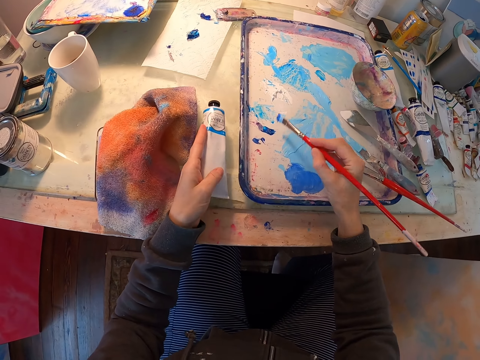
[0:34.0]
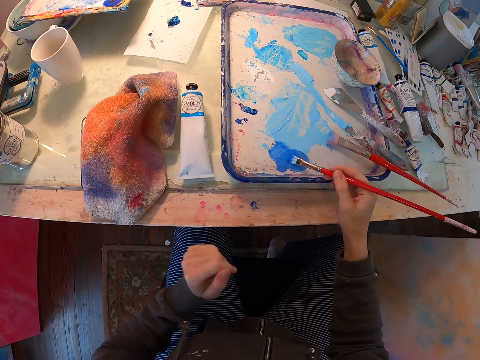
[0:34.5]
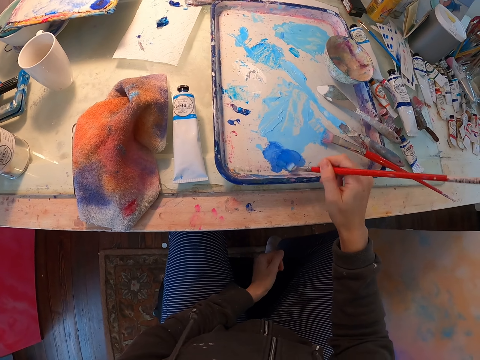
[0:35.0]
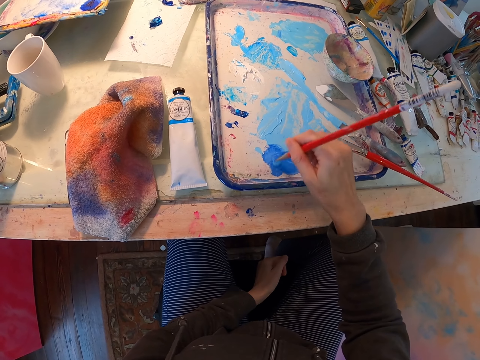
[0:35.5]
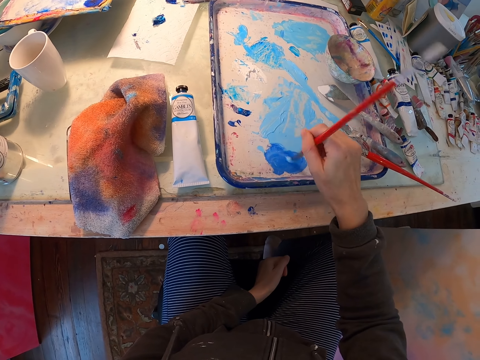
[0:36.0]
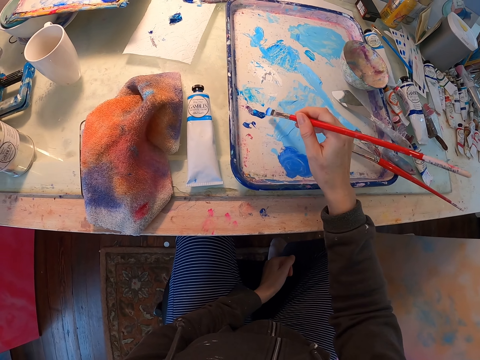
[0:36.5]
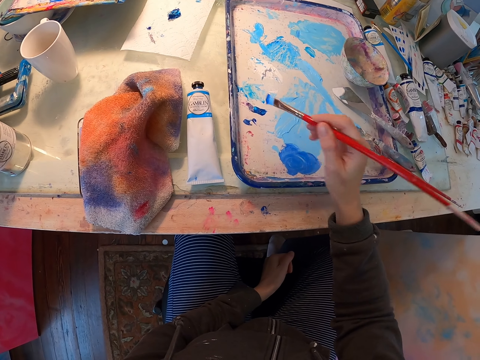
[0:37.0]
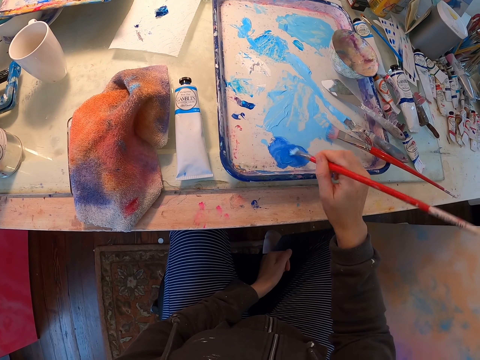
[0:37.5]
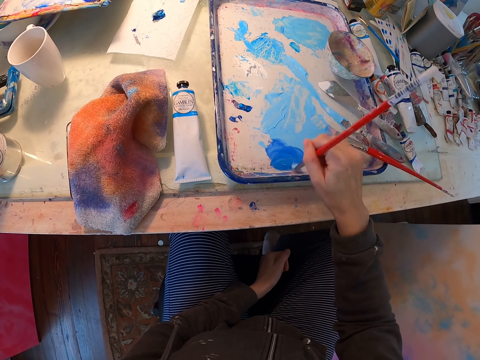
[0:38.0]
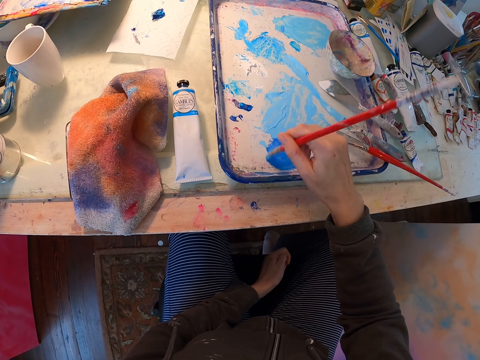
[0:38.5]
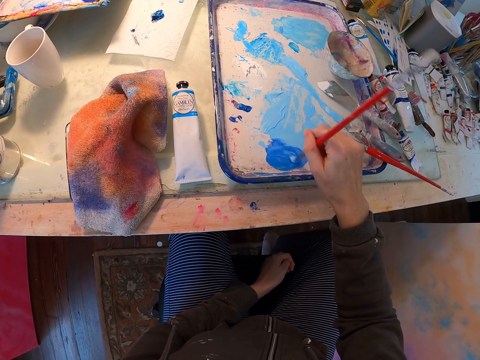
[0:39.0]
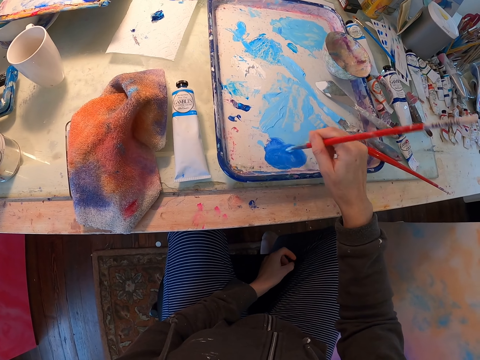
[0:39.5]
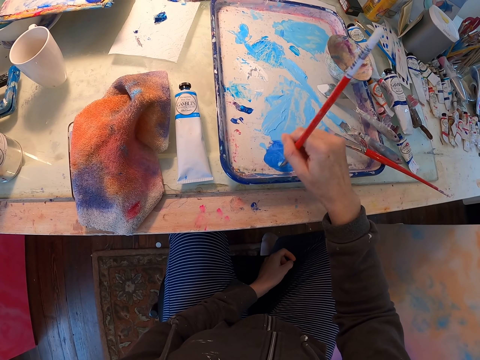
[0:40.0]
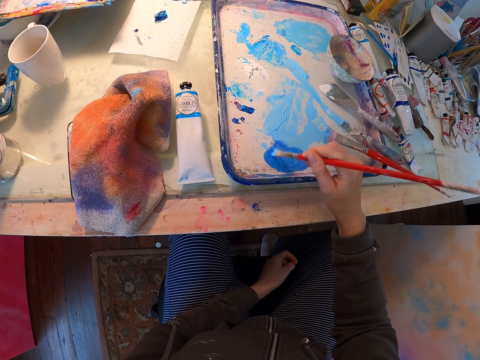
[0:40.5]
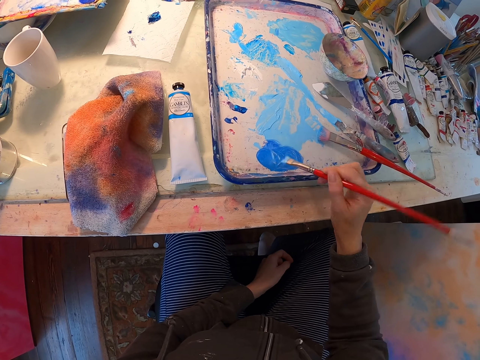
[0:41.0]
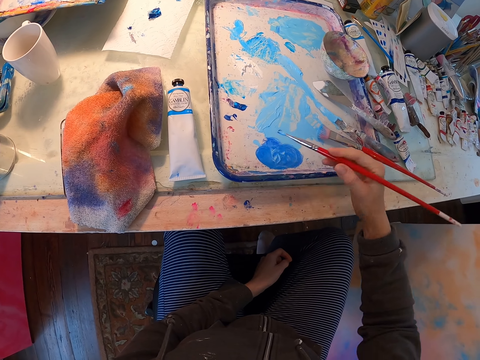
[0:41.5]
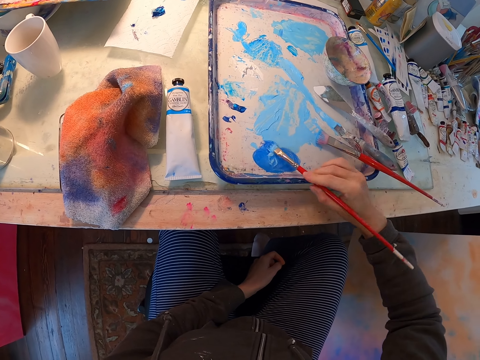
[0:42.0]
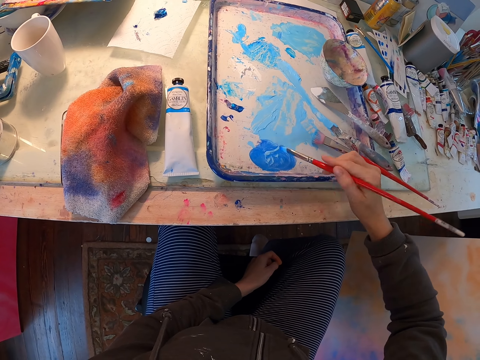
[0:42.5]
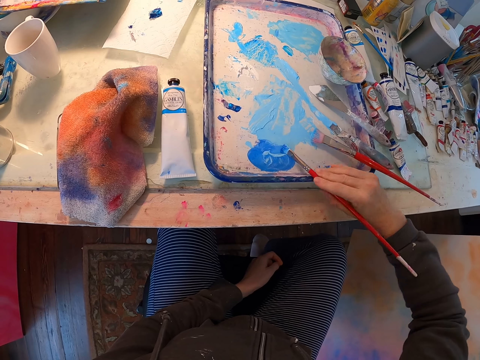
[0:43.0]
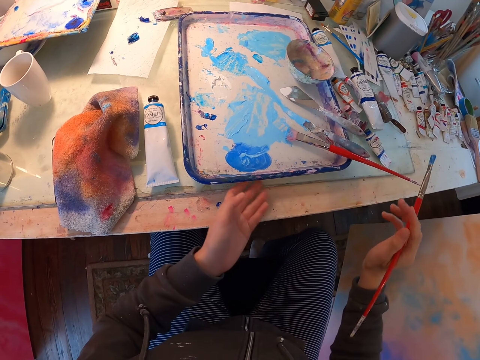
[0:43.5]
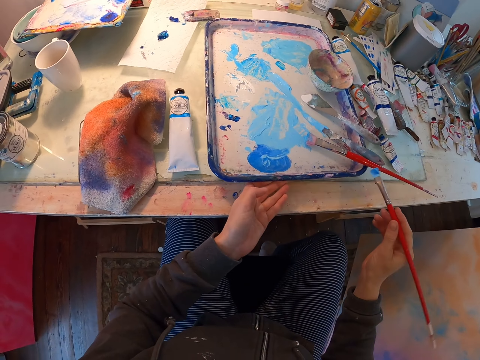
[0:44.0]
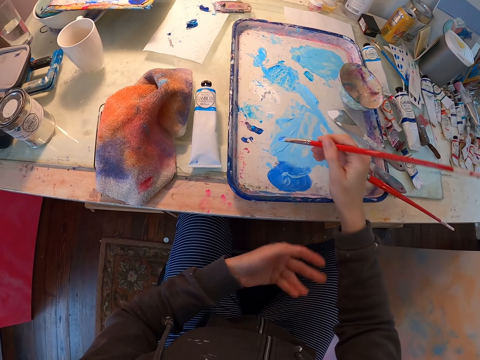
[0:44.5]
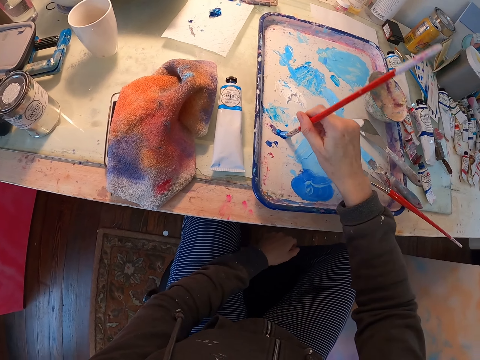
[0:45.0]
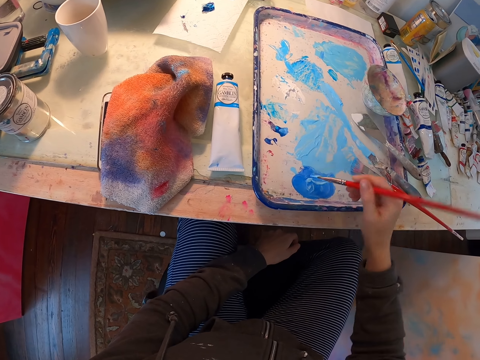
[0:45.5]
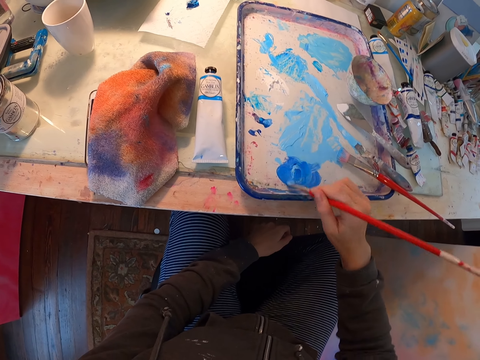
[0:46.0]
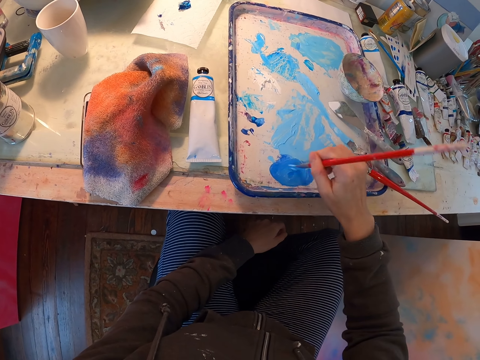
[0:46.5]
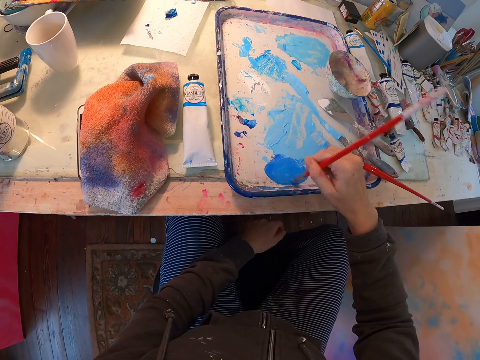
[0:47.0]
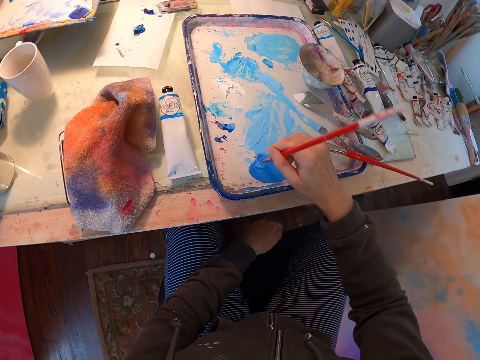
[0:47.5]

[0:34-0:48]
The camera wearer dips the paint brush in the paint, places the paint on the table, dips the paint brush in the paint, and stirs the paint with the paint brush. They dip the paint brush in the paint and stir the paint with the paint brush. They pull the tray on the table. They dip the paint brush in the paint and stir the paint with the paint brush.

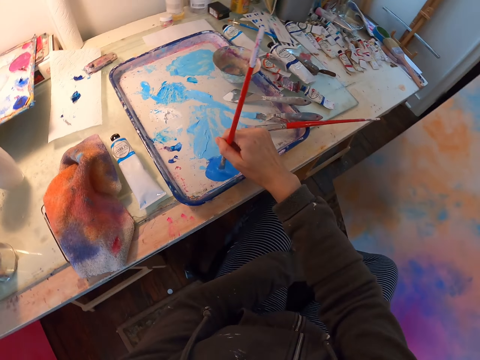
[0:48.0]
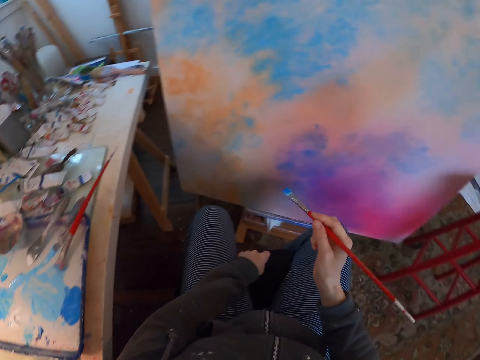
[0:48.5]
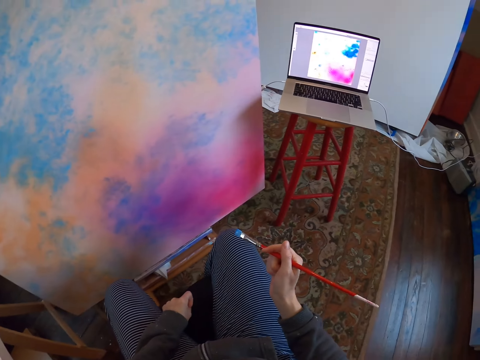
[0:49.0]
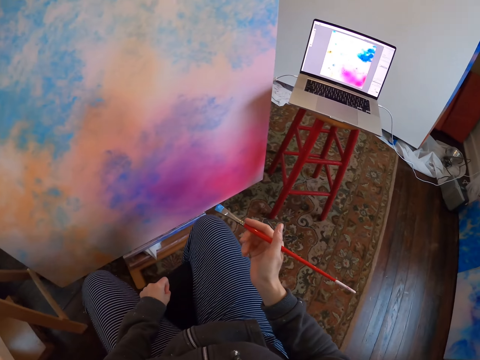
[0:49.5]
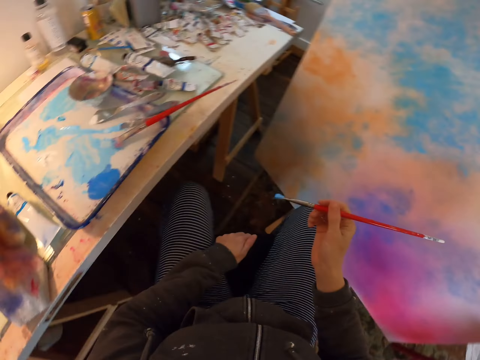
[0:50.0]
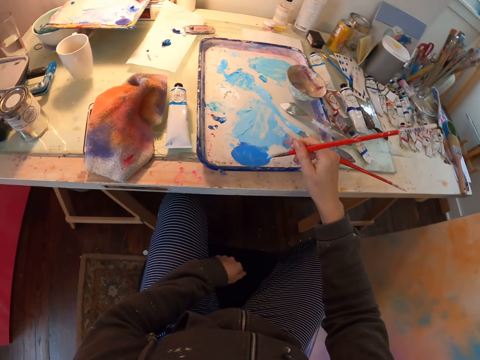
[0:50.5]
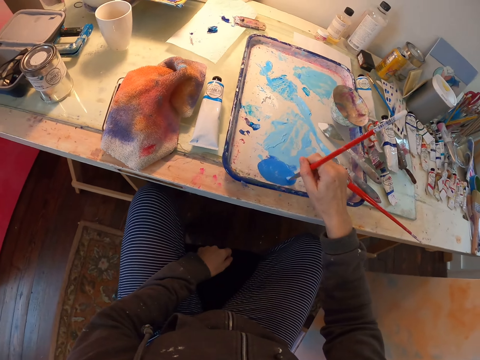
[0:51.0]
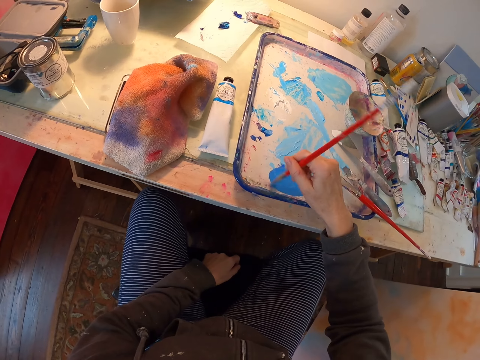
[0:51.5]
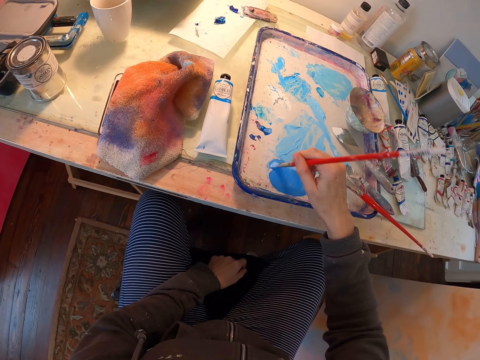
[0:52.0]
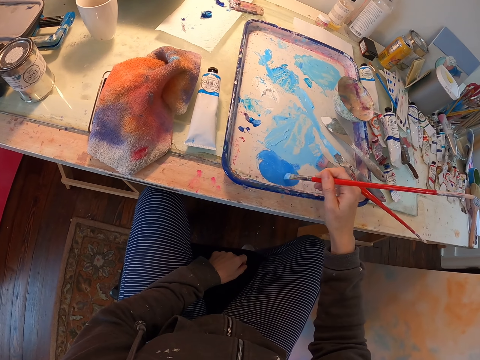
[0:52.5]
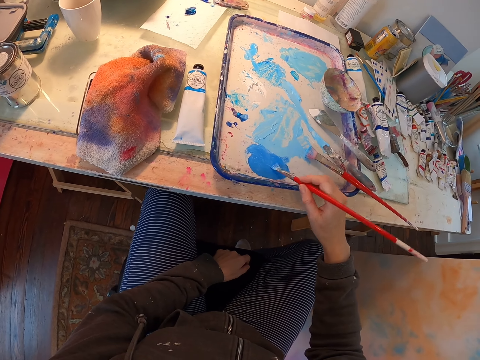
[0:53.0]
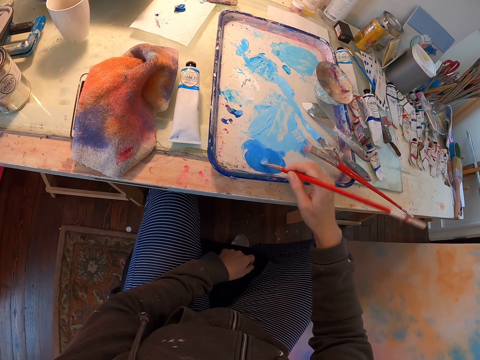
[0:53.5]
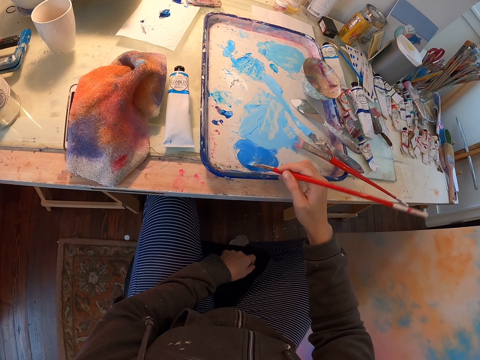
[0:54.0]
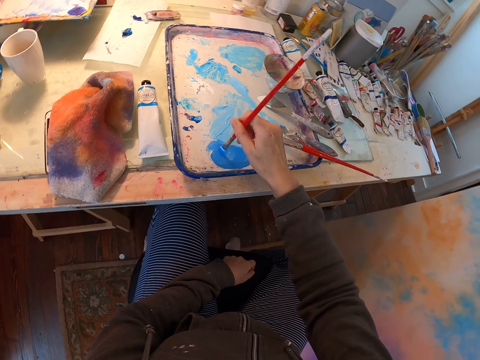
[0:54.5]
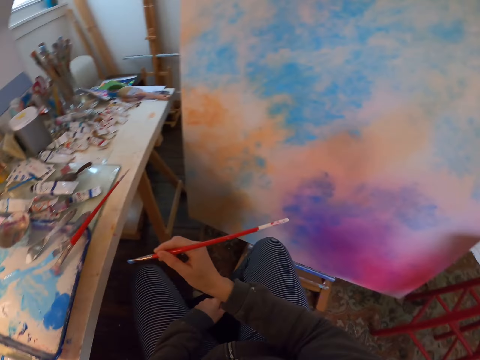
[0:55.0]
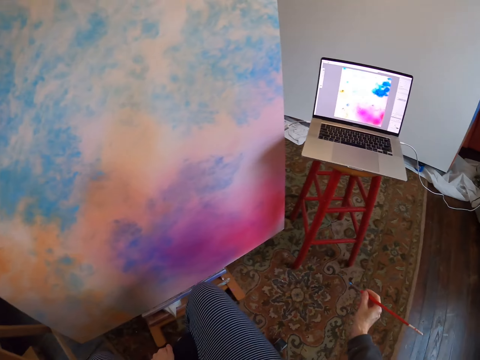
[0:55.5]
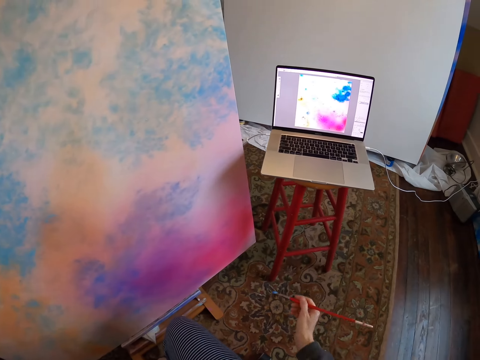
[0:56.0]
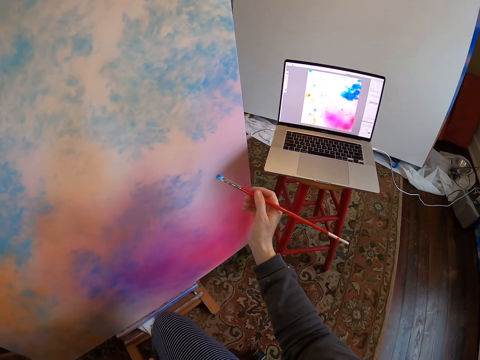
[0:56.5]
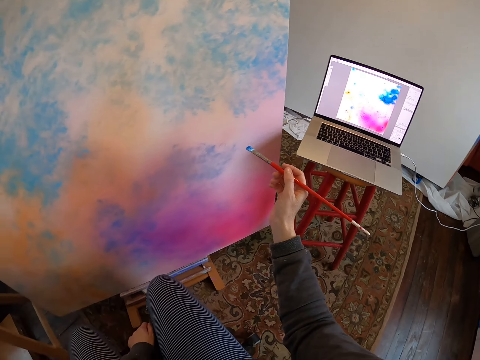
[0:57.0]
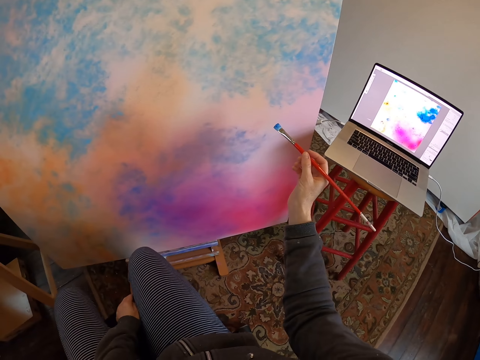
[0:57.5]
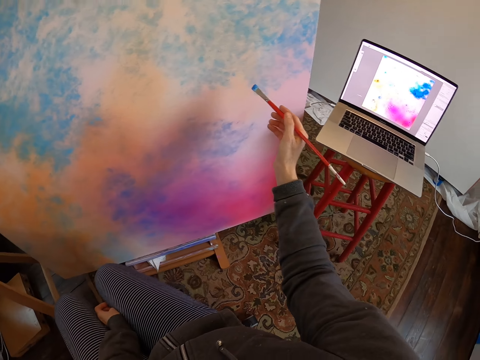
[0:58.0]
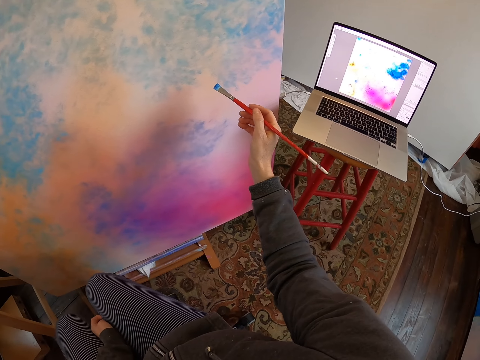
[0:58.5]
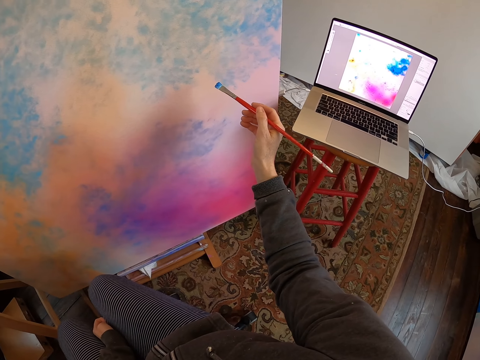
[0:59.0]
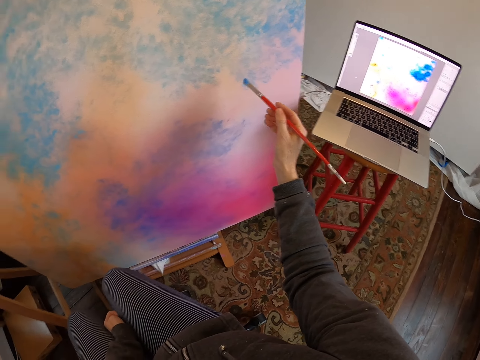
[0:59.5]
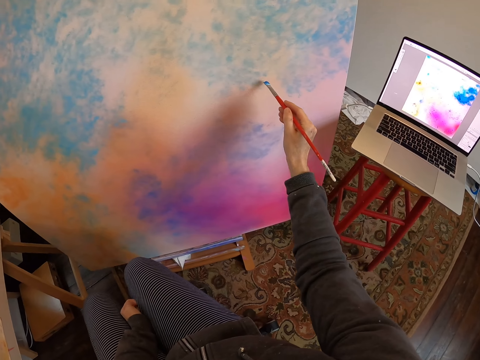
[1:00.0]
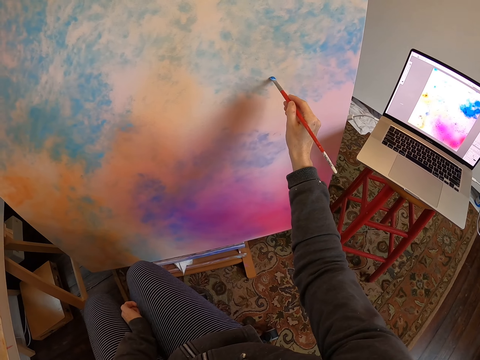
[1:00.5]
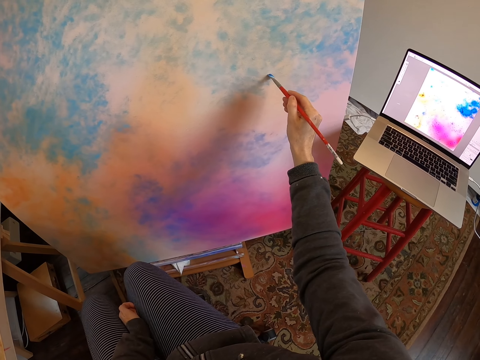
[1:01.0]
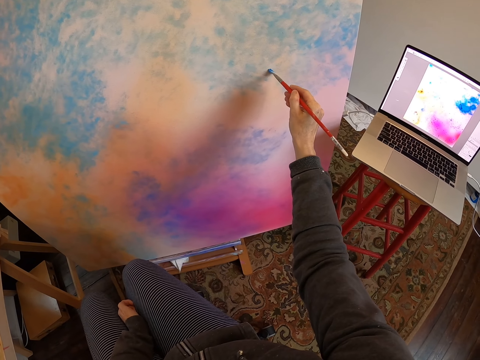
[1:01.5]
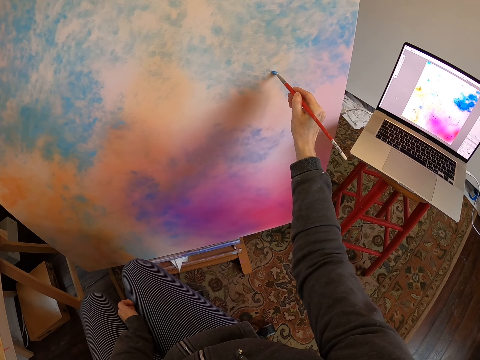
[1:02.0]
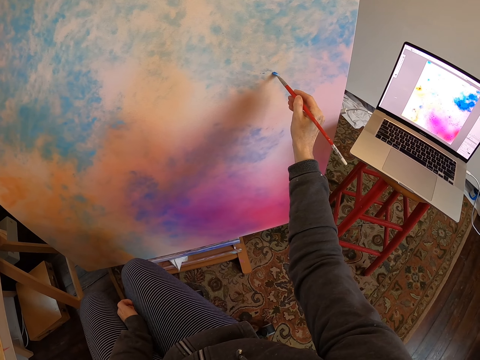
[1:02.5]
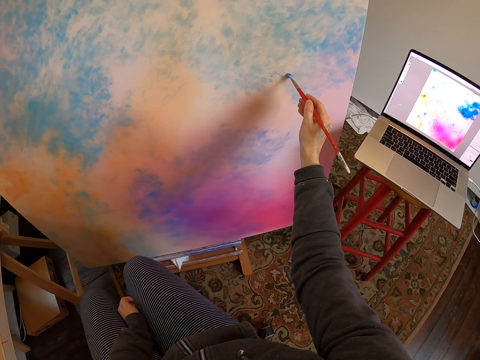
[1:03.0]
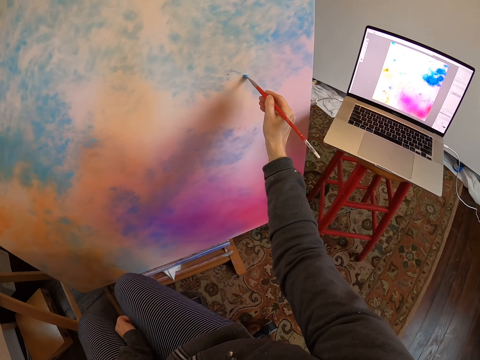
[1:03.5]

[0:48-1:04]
The camera wearer looks at the portrait, turns to the right, looks at the laptop, and turns to the left. They stir the paint with the paint brush. They turn to the right, look at the laptop, and look at the painting. They draw on the board.
